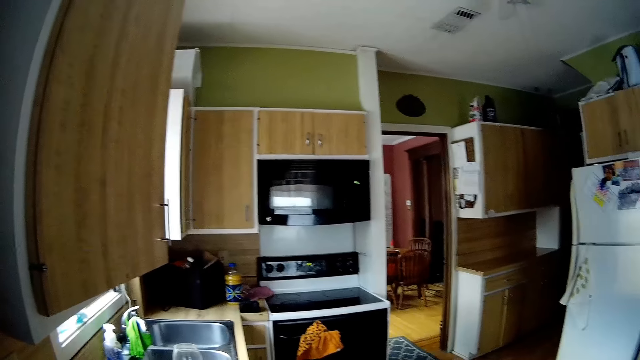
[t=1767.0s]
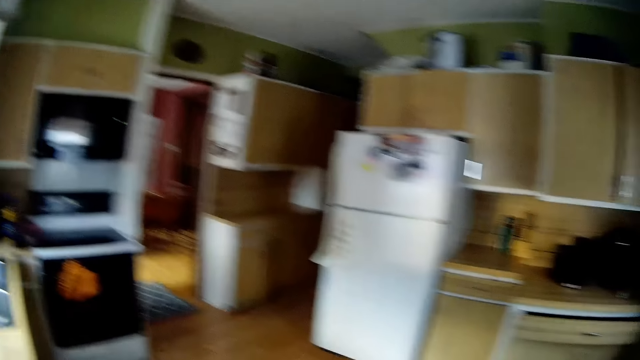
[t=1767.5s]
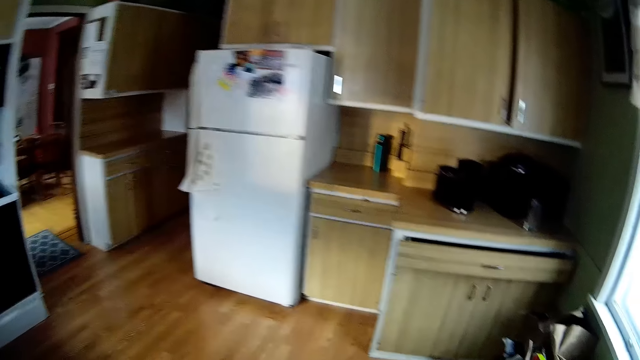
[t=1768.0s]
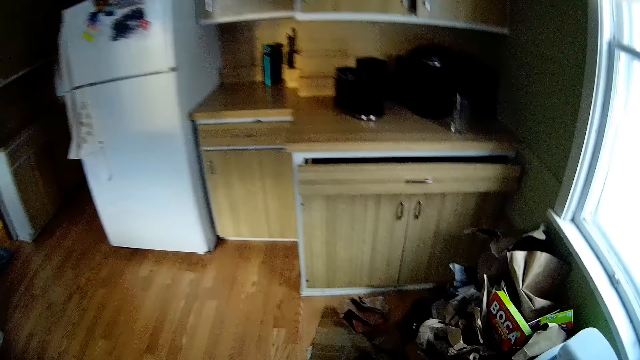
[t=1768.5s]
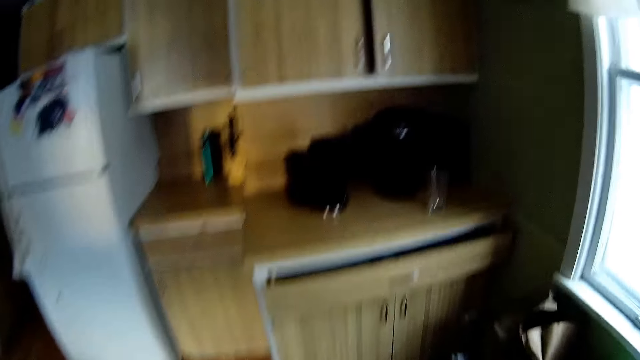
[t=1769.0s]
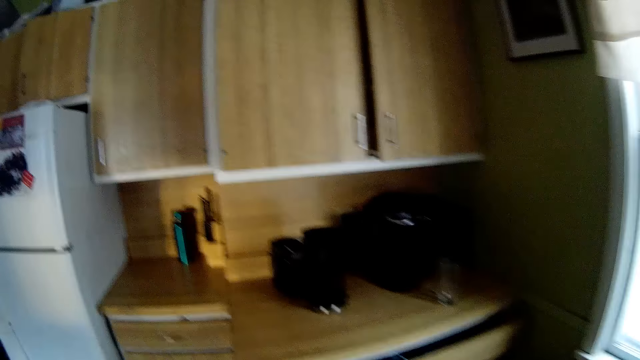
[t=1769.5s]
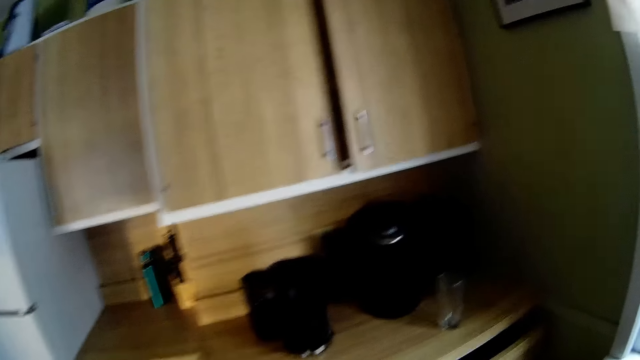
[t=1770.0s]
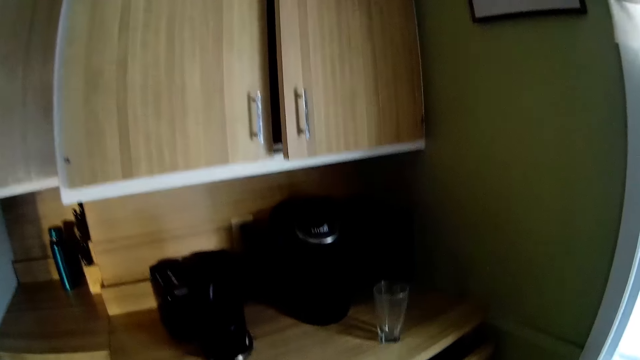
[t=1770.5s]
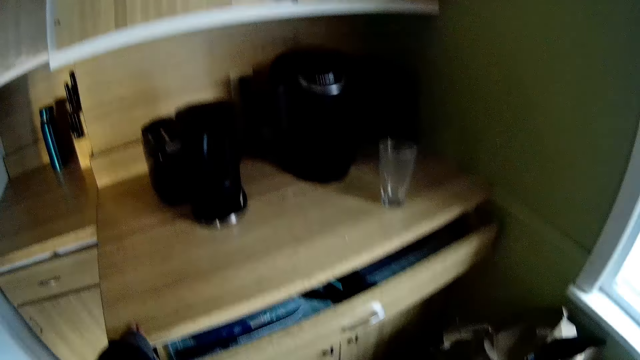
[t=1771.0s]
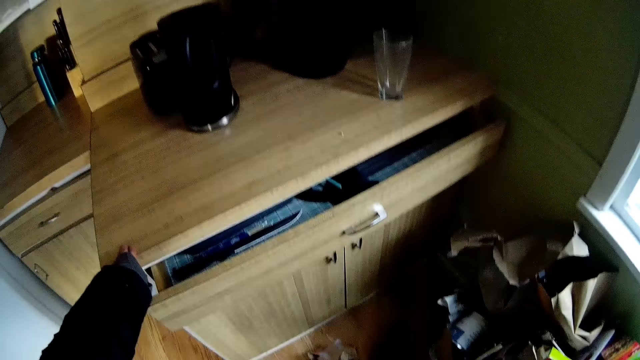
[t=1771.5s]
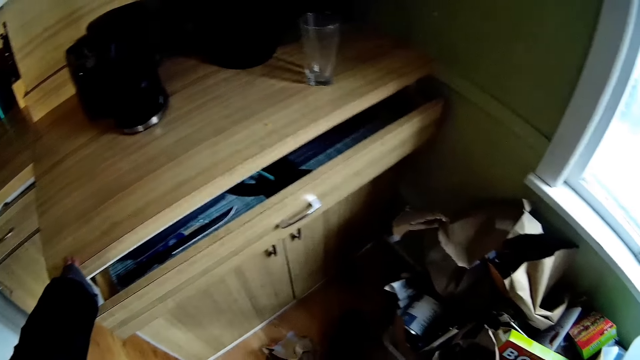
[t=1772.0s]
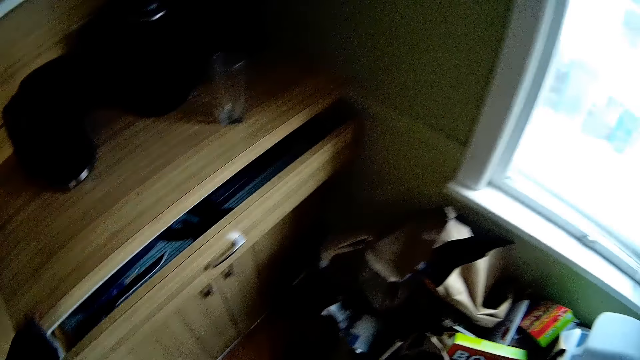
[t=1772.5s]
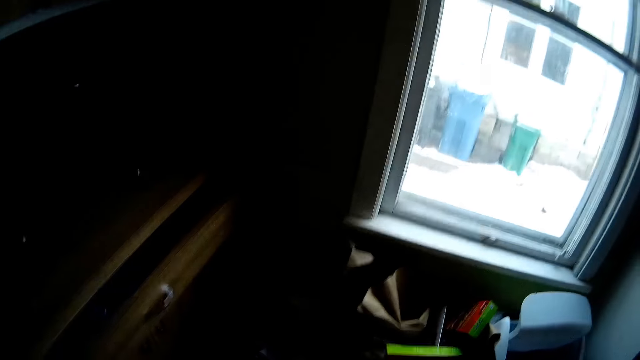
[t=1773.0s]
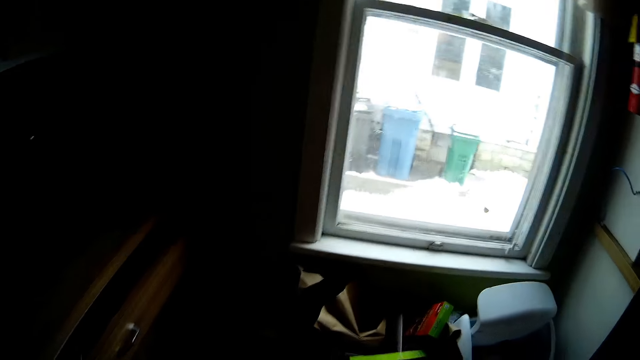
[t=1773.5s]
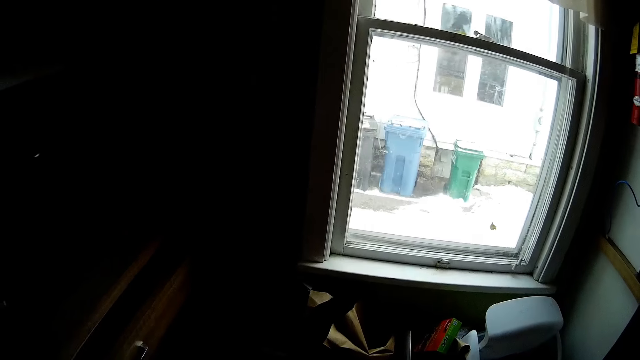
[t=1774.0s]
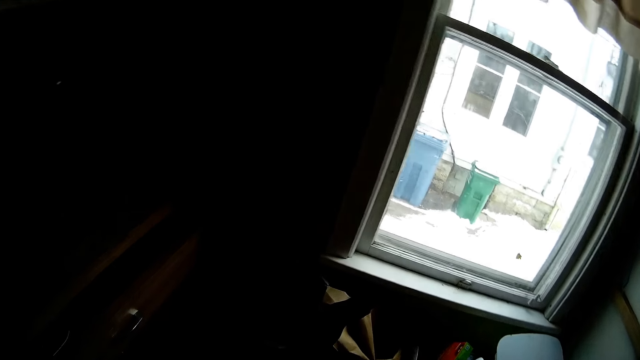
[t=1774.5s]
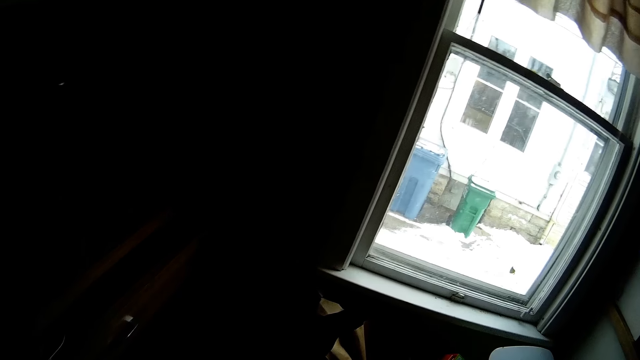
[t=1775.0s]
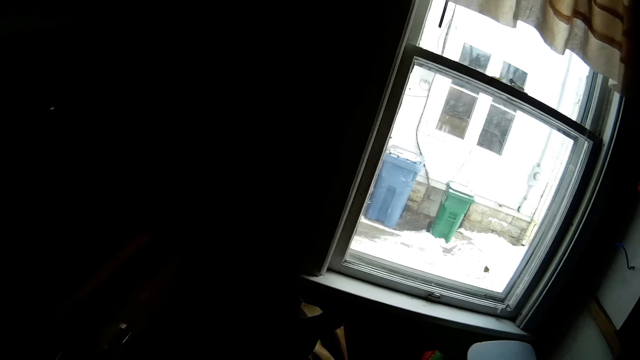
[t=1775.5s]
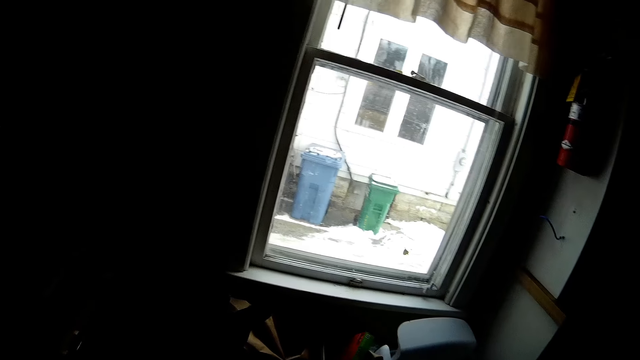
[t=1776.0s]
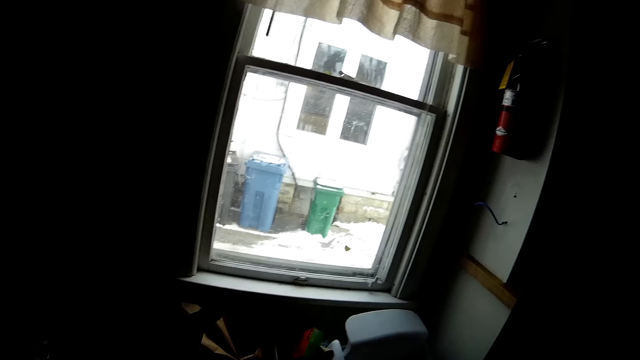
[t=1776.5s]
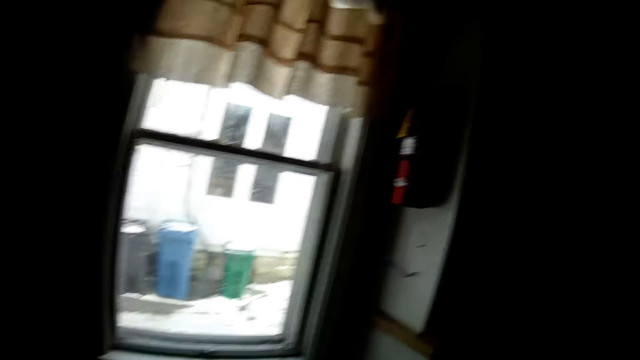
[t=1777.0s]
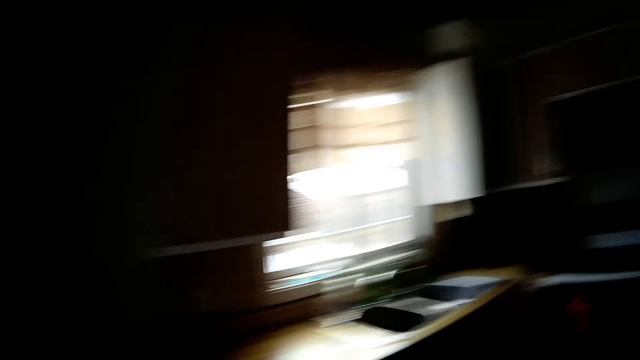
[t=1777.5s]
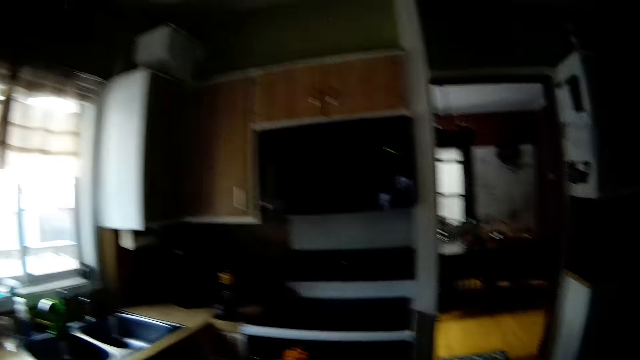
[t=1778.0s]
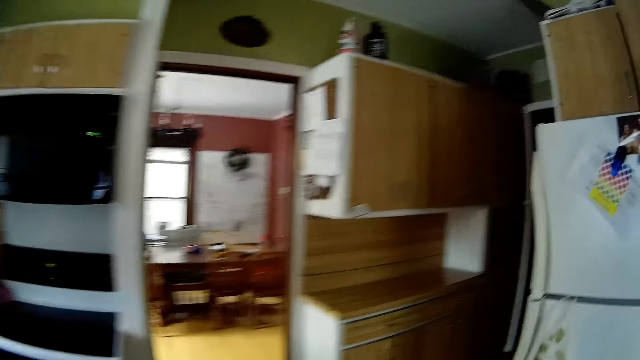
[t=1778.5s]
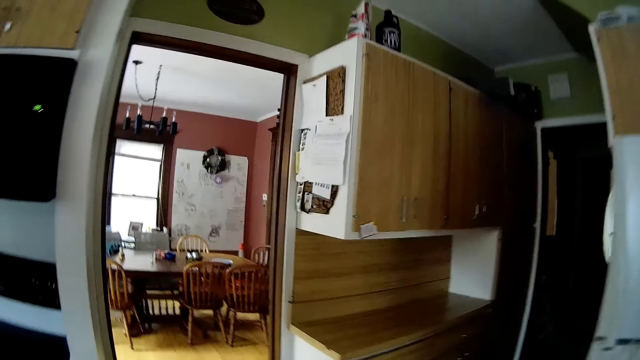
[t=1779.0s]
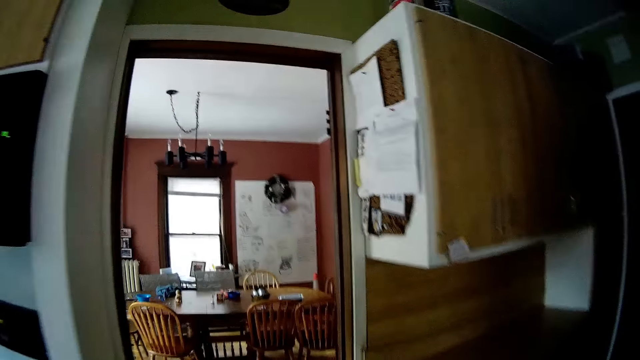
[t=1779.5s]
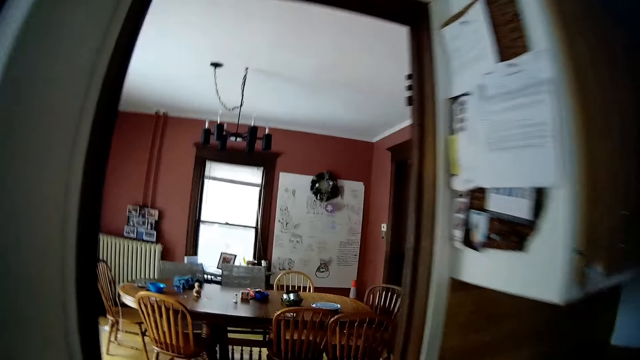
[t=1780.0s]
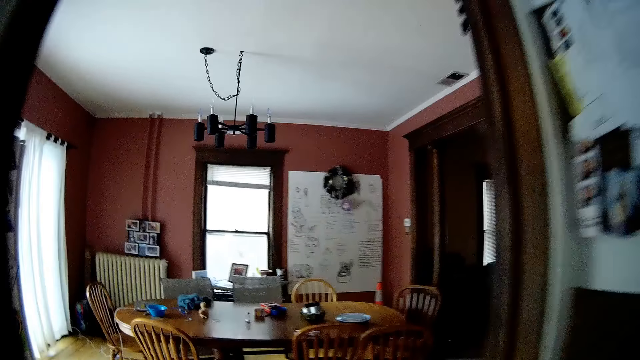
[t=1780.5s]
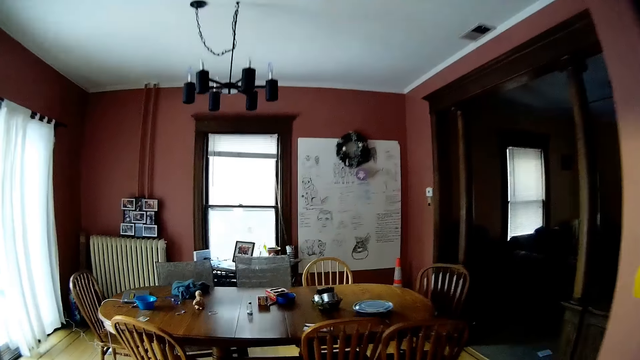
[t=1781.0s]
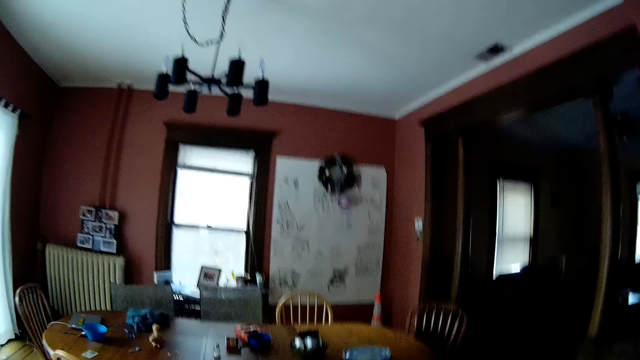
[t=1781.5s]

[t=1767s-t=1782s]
The camera wearer looks around. They walk around. They hold the cabinet. They look around. They walk around.

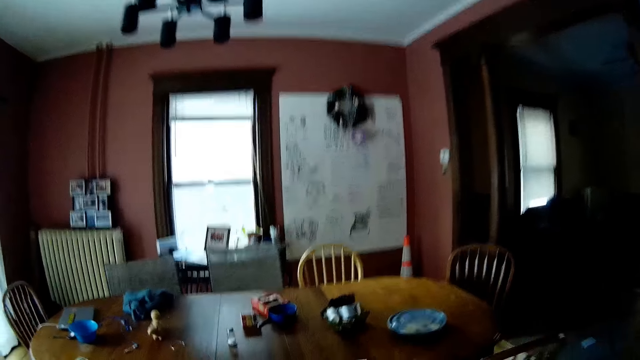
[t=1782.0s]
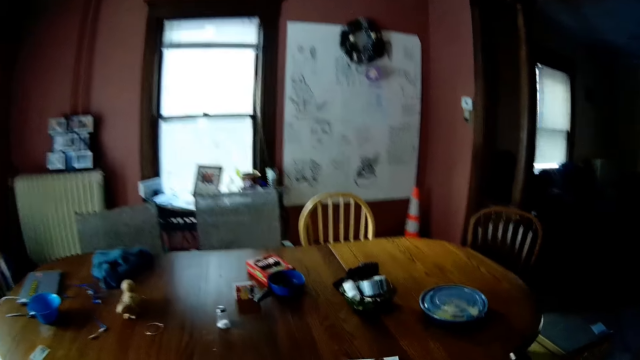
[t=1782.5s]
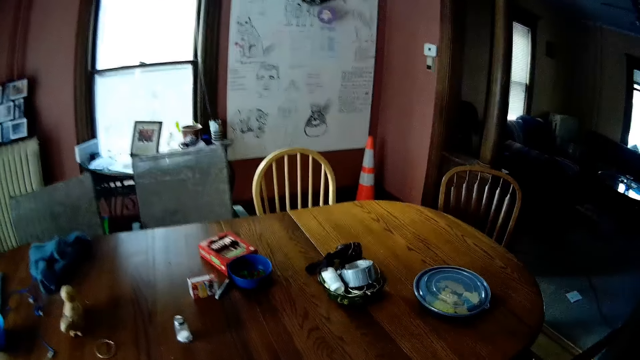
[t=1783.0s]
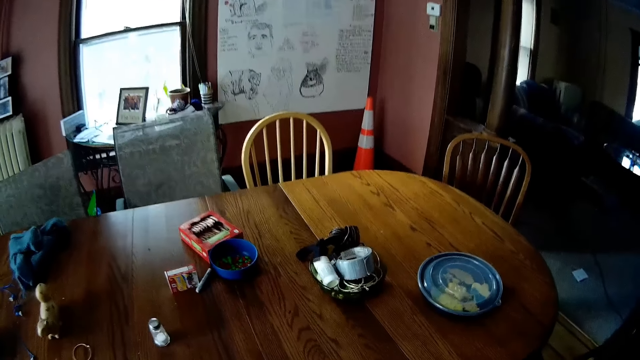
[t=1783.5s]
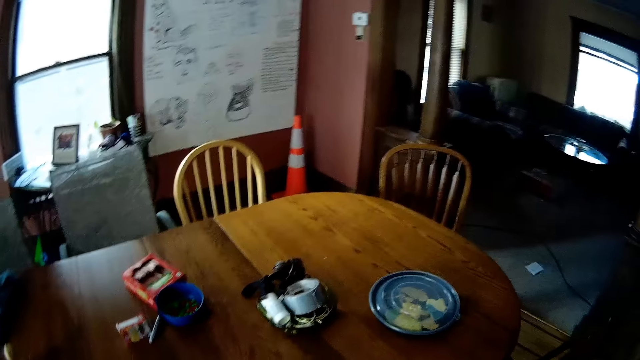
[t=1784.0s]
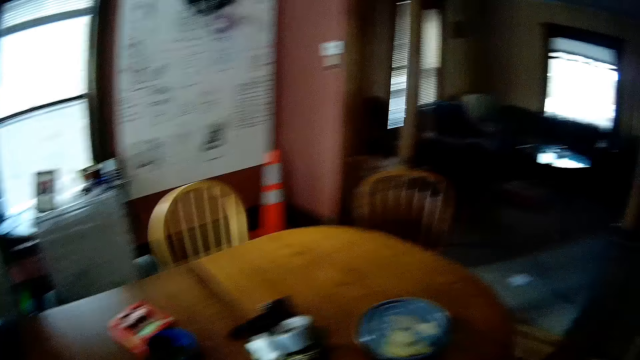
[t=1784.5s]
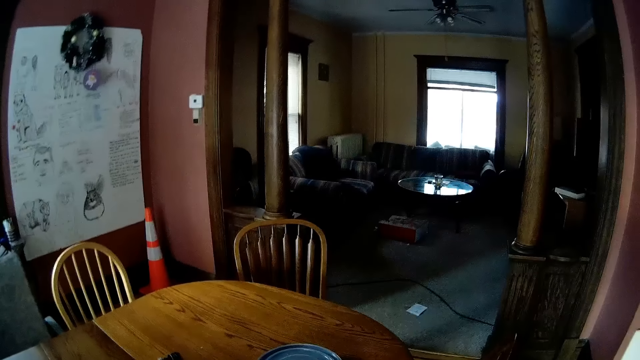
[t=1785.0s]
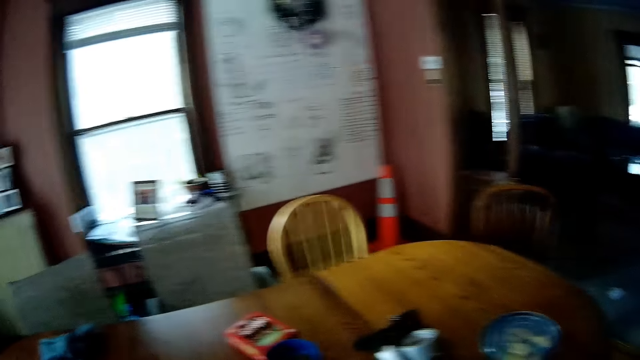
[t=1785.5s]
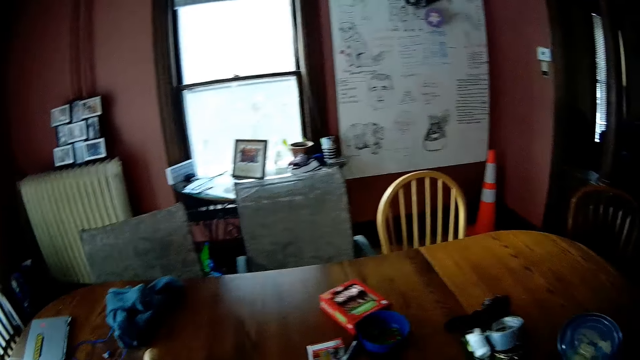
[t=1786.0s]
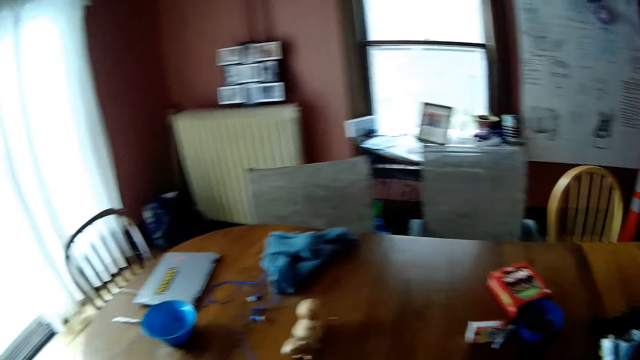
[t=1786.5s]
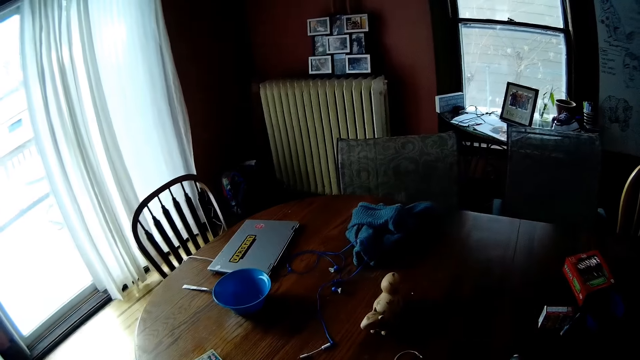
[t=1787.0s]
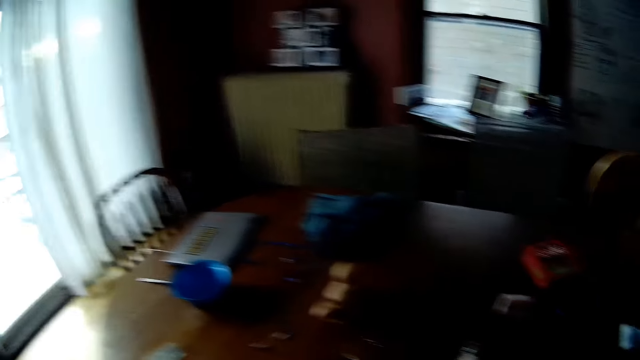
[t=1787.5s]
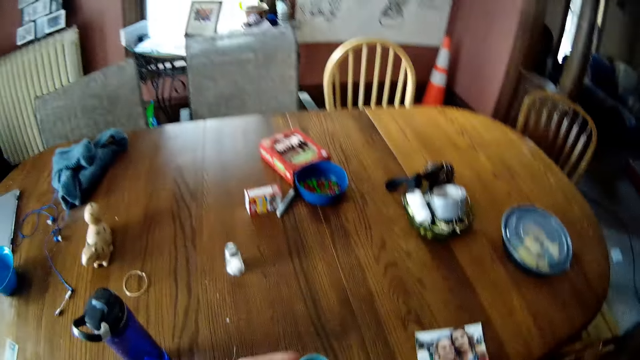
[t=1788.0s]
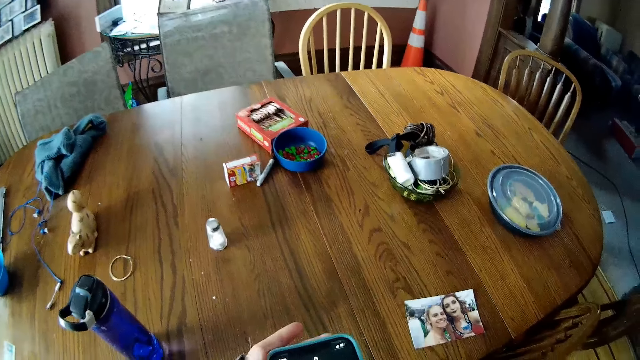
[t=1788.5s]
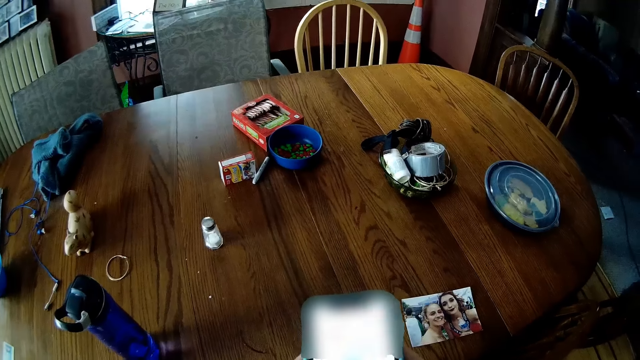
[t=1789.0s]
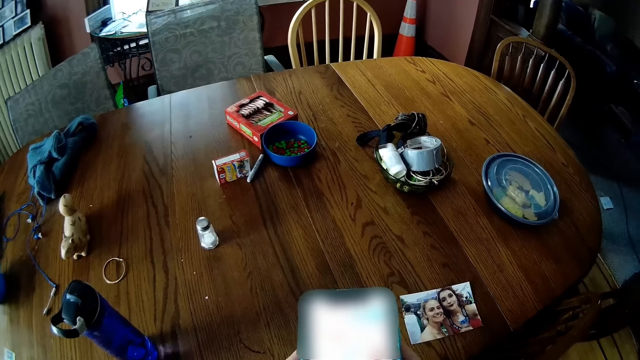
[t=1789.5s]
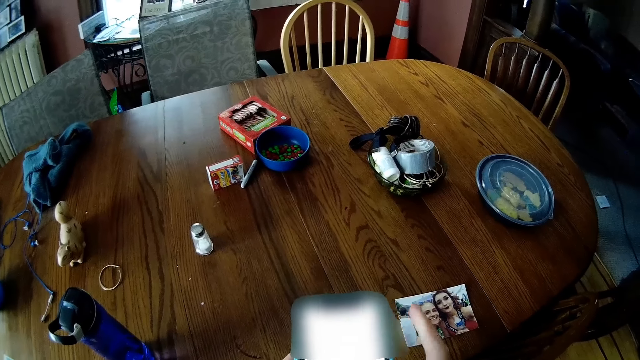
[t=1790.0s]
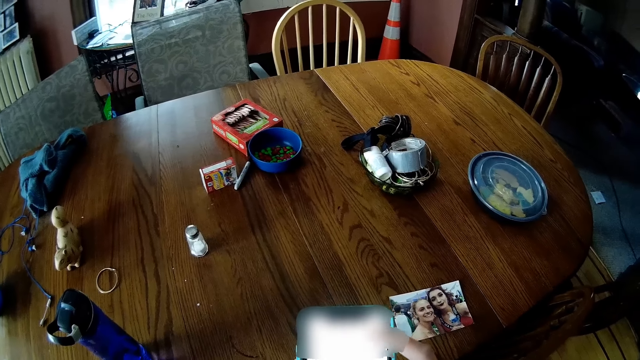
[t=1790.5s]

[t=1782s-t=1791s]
The camera wearer looks at the table. They scroll through a phone with both hands. They look at the phone. They hold the phone.
